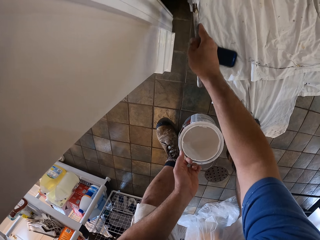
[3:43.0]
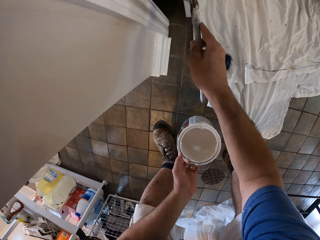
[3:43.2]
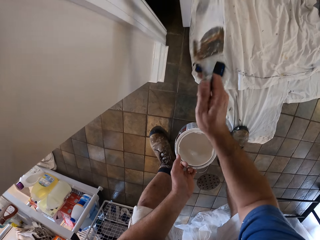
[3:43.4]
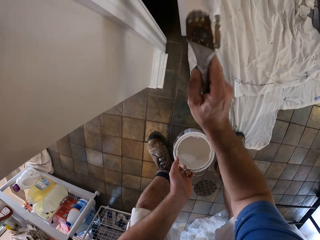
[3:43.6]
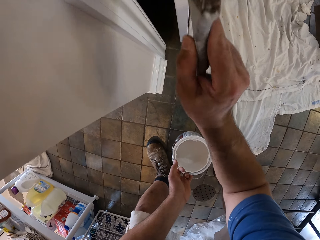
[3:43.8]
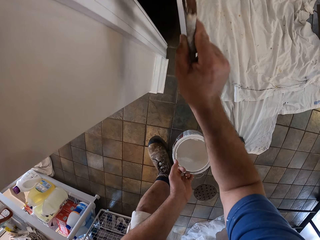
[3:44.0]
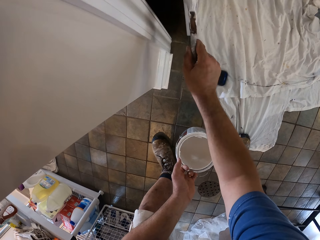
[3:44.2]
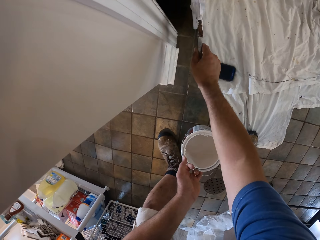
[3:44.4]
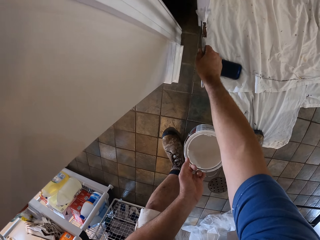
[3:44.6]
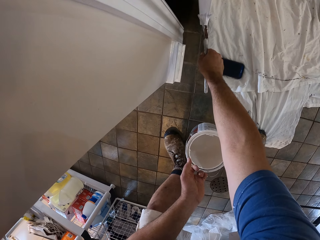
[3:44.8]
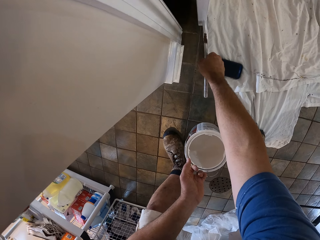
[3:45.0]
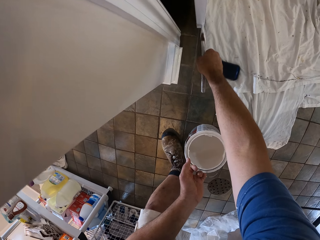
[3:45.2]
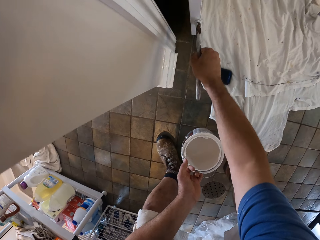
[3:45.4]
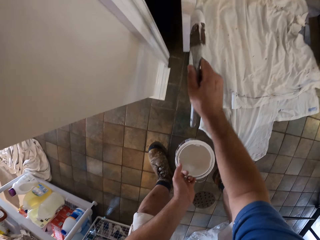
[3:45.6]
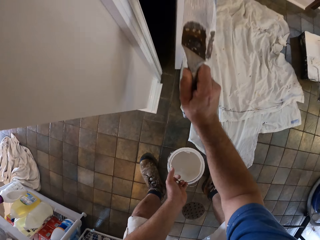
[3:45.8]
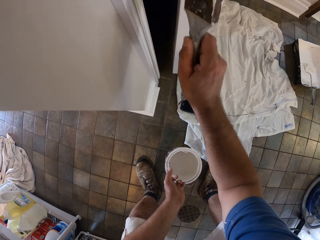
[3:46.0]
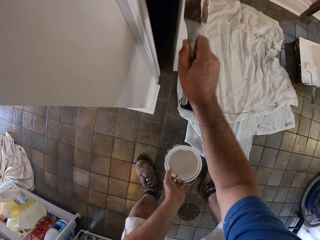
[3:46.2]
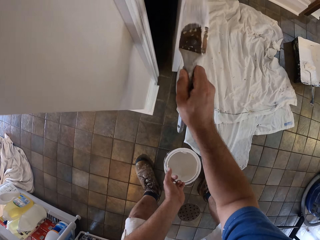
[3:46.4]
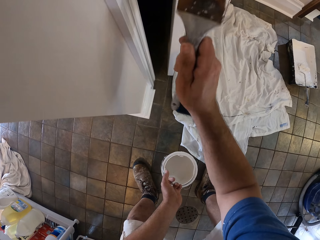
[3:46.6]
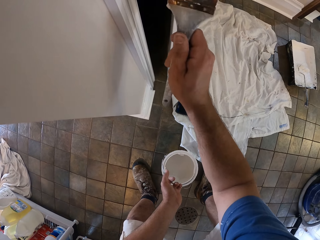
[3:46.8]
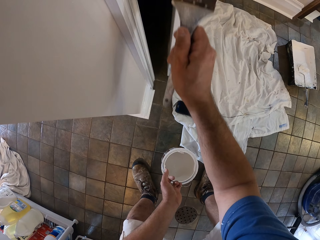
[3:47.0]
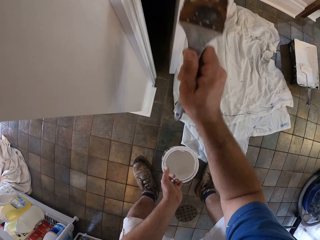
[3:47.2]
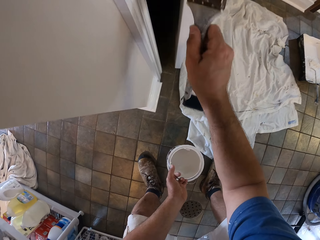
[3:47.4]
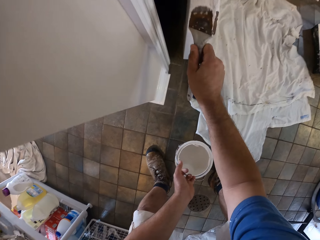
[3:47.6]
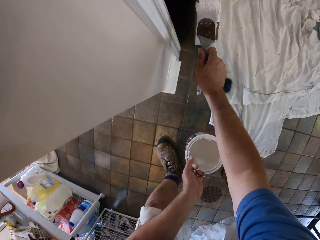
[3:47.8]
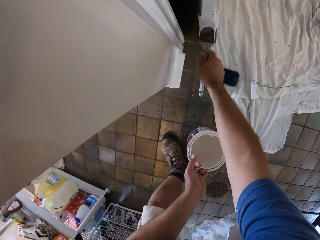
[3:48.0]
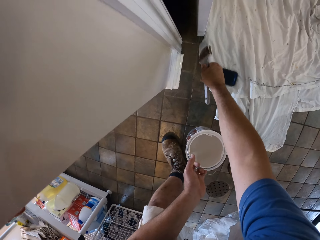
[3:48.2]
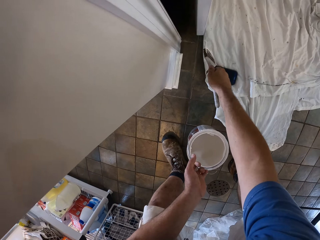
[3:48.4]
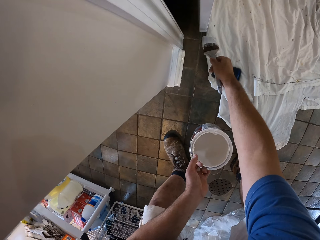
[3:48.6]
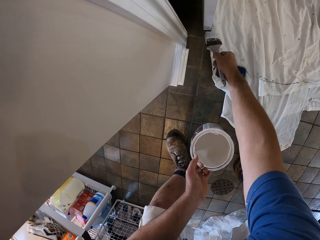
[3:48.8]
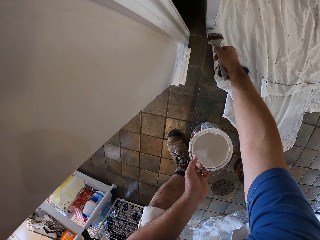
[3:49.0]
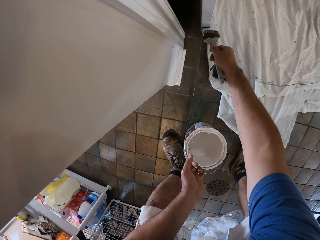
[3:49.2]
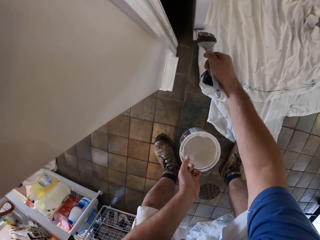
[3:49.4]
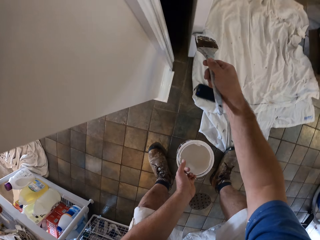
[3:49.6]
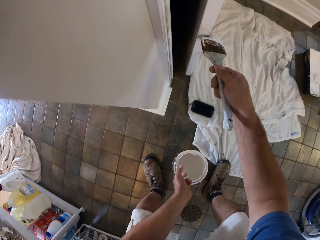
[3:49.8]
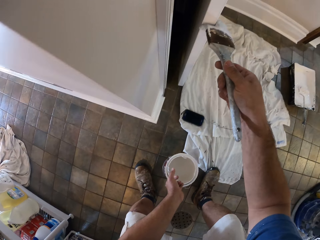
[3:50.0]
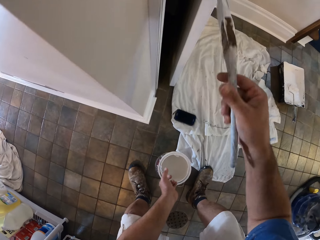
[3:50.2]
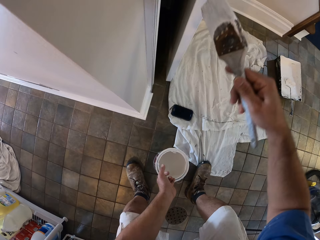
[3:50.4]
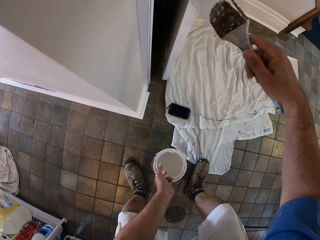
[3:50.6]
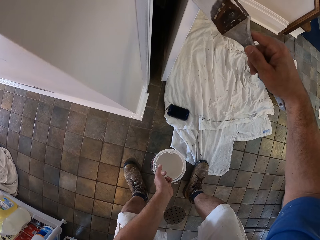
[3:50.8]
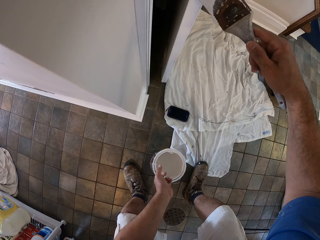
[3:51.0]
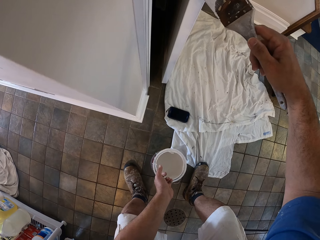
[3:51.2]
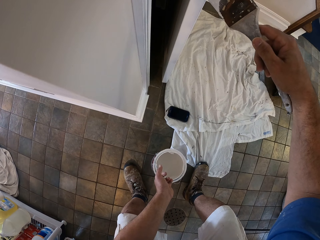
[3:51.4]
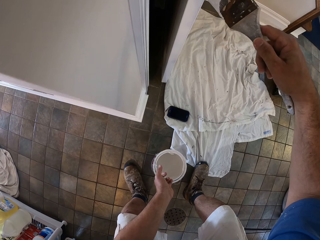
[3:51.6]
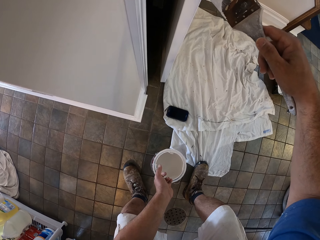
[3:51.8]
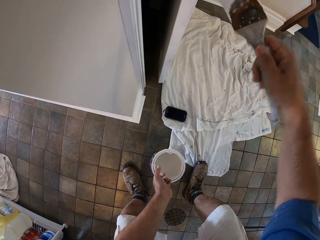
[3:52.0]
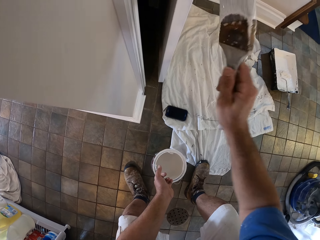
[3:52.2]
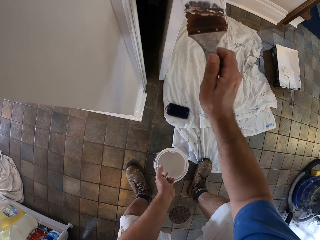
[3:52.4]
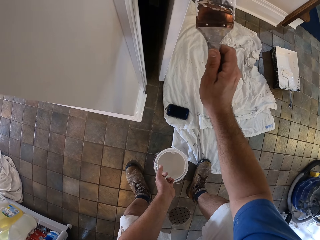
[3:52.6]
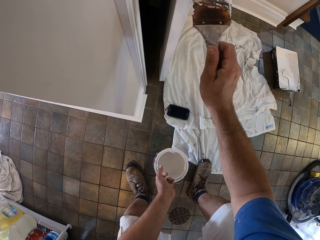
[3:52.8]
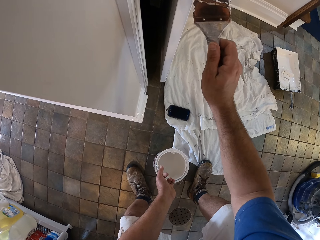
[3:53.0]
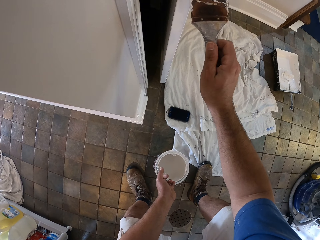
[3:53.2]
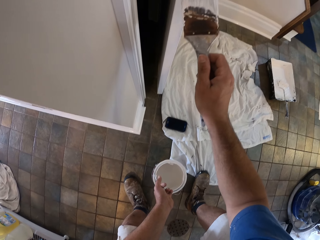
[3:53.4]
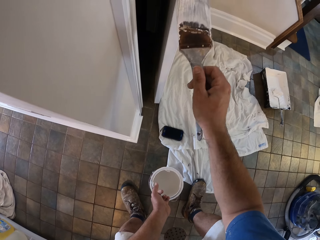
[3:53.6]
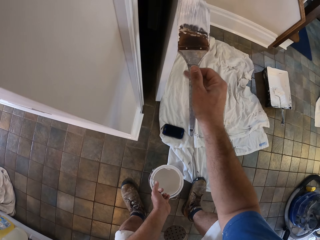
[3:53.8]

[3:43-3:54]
The camera wearer flips the paint brush on the door. They paint the door with the paint brush.

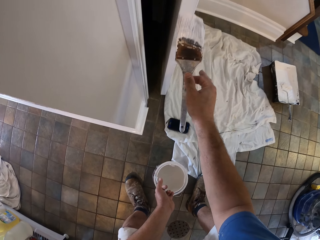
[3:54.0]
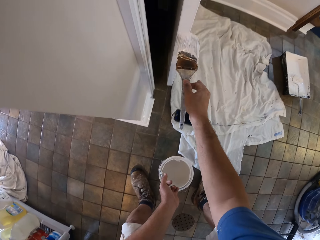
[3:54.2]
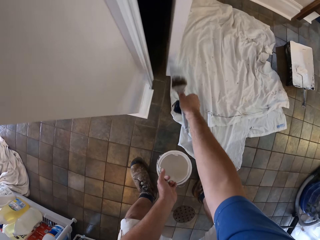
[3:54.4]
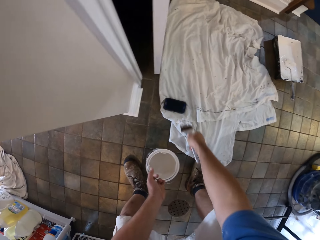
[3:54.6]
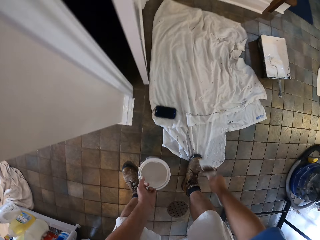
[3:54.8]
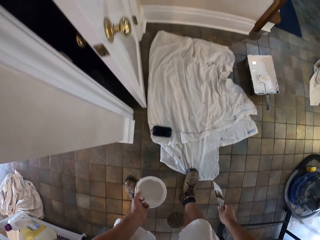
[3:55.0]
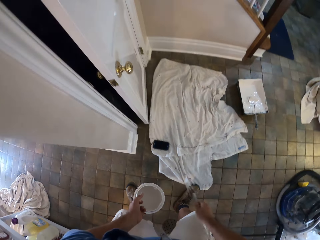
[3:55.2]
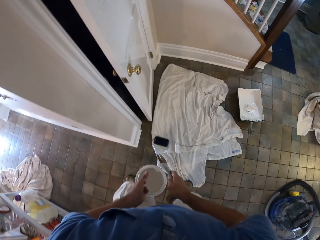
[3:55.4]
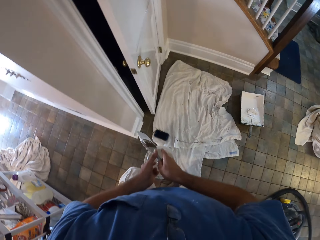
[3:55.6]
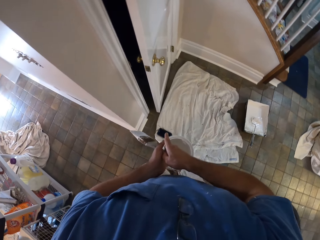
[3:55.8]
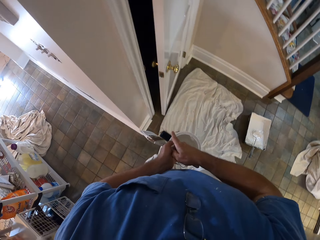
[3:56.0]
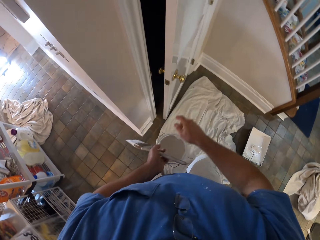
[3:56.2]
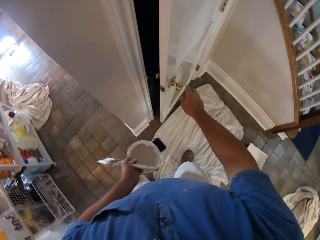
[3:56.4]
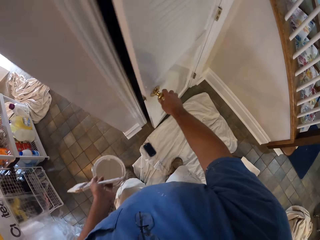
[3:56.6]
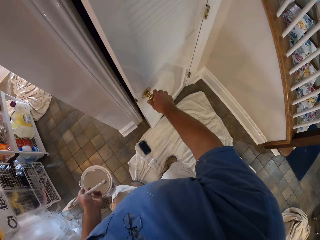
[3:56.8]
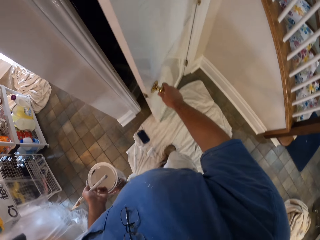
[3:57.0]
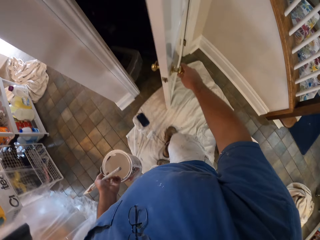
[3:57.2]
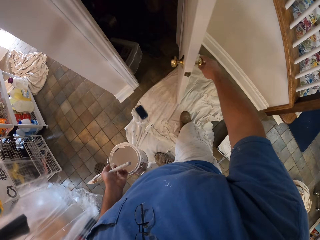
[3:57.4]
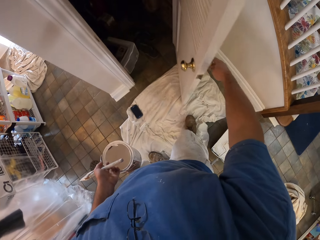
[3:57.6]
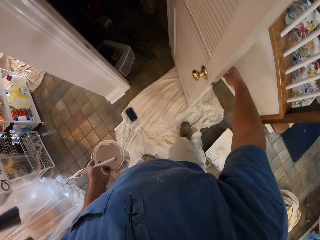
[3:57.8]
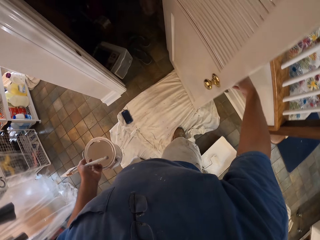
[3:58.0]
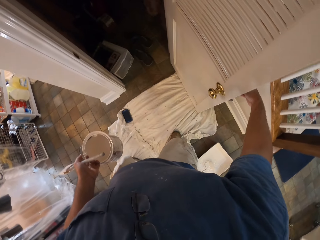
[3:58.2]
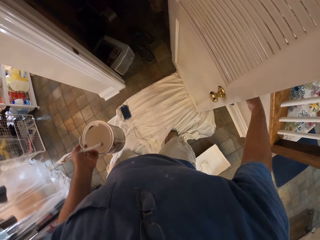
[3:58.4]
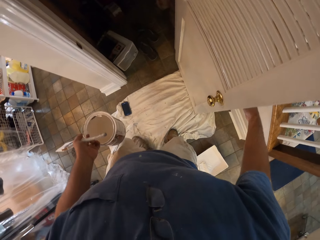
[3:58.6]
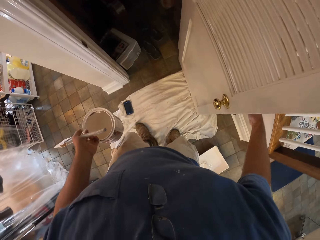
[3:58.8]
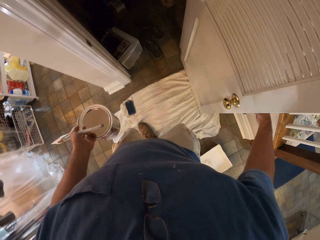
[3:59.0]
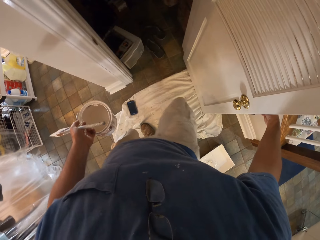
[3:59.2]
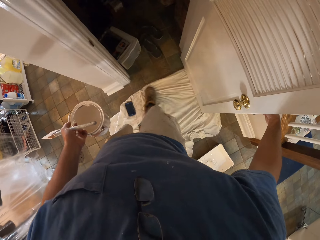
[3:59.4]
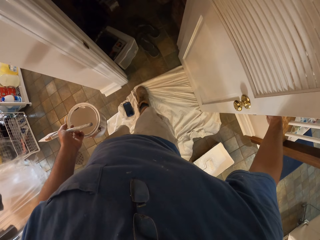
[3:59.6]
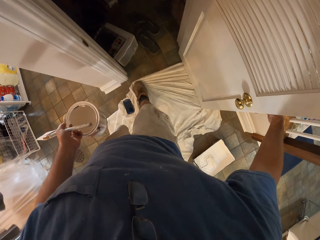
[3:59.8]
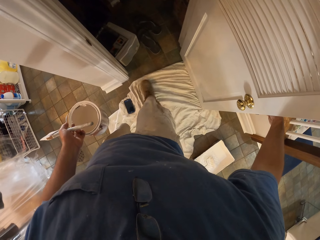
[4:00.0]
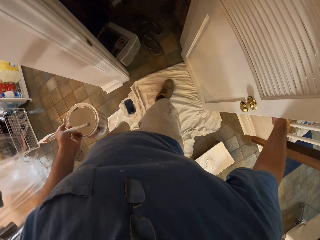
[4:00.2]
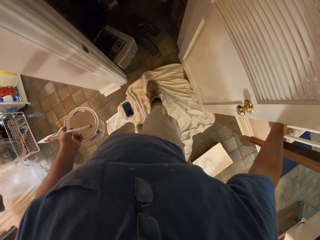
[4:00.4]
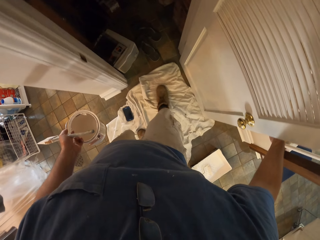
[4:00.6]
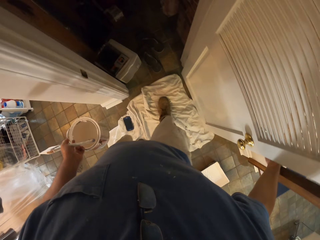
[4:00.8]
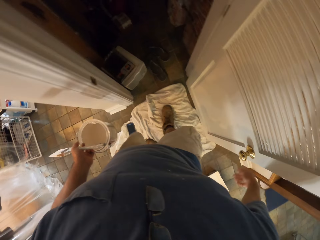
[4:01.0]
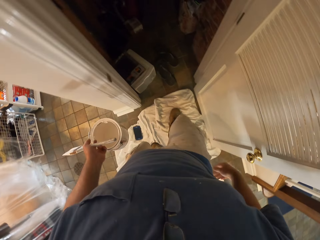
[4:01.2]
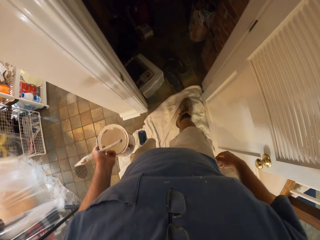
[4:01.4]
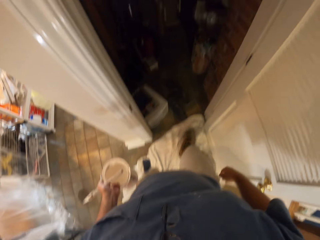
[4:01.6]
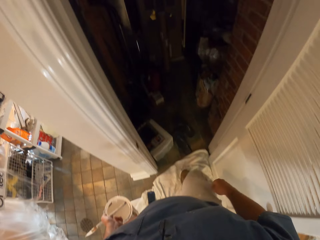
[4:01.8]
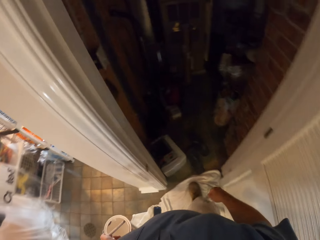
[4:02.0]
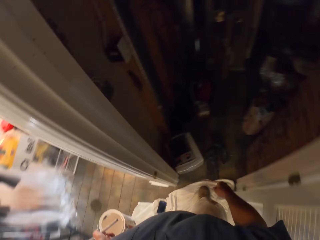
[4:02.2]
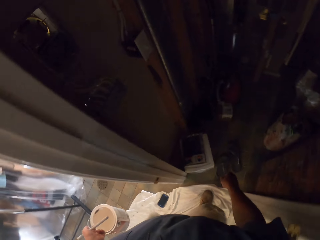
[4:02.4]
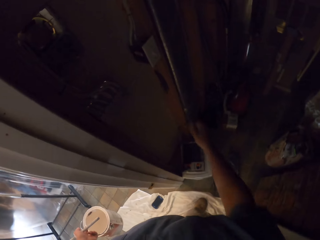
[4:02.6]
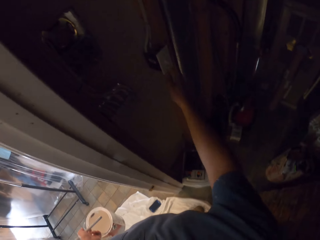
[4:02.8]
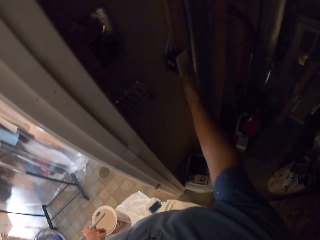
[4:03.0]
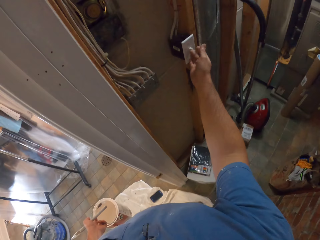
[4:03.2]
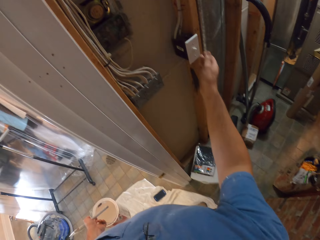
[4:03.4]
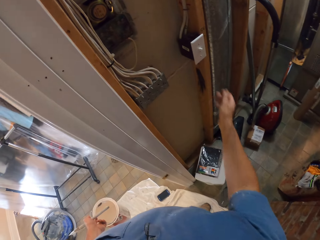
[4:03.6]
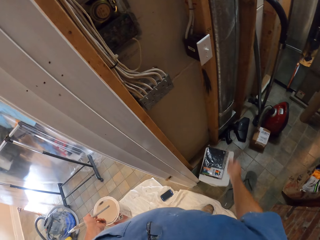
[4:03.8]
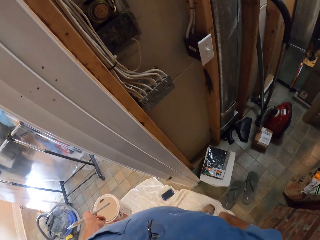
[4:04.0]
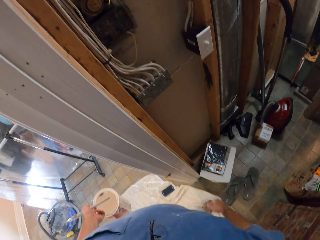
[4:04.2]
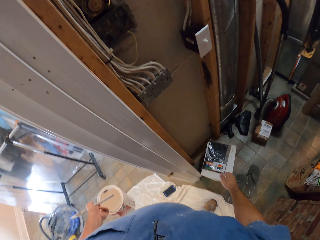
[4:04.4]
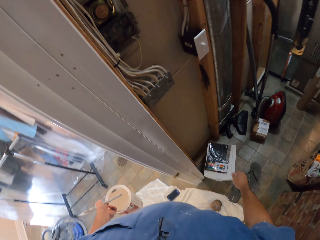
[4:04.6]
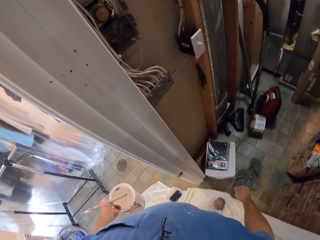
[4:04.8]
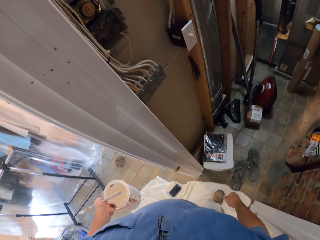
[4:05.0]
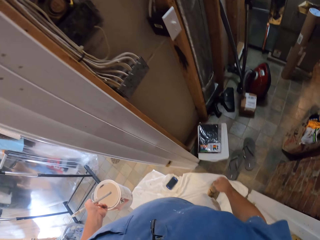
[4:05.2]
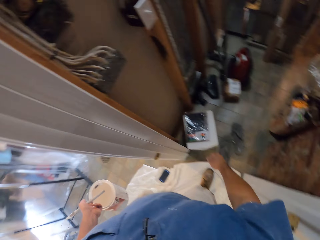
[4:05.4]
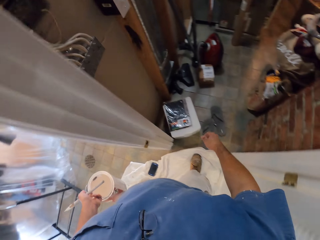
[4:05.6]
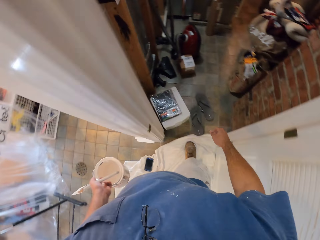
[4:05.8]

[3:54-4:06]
The camera wearer moves the paint brush to his left hand. He fully opens the door with a hand. He spreads a piece of cloth on the floor with a leg and adjusts the rag on the floor with his right leg. He walks into a room. He turns on a switch with a hand.
